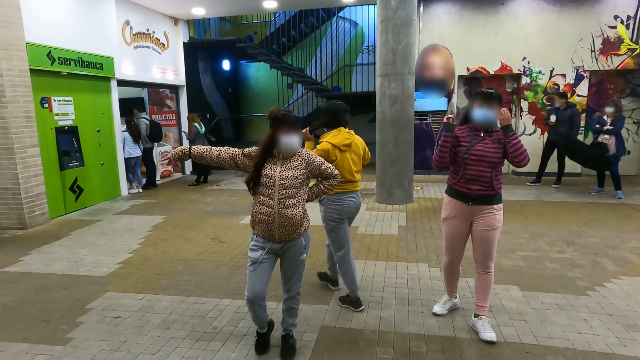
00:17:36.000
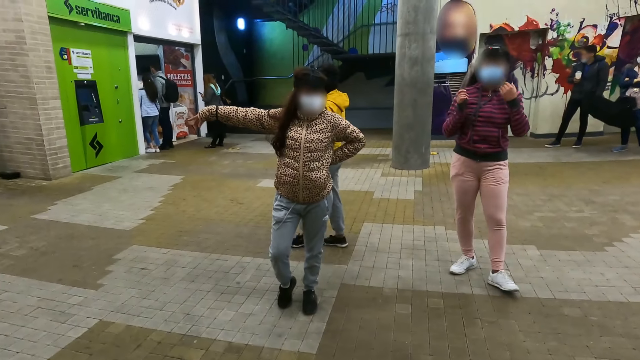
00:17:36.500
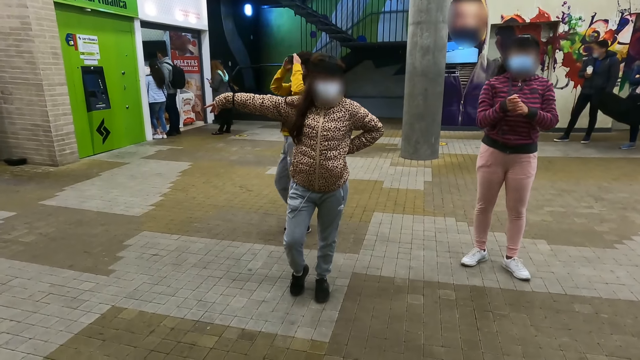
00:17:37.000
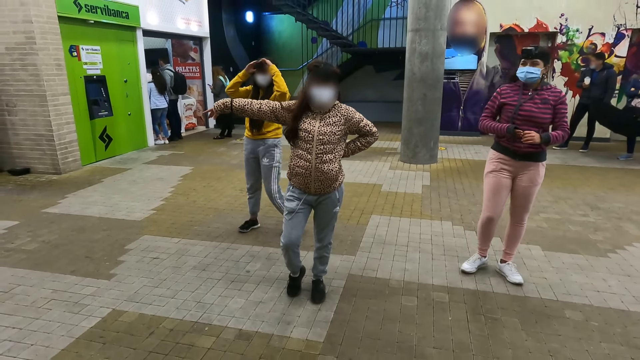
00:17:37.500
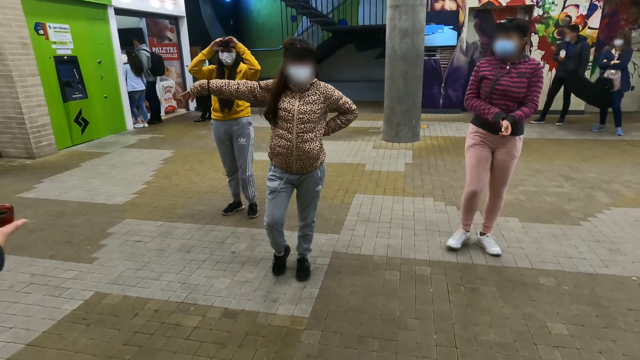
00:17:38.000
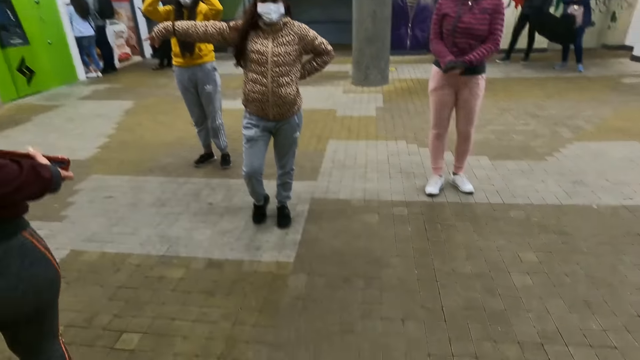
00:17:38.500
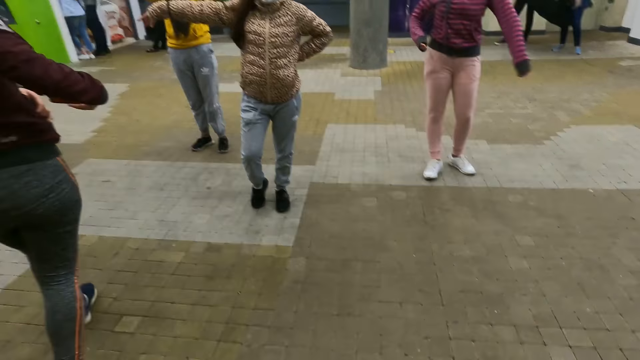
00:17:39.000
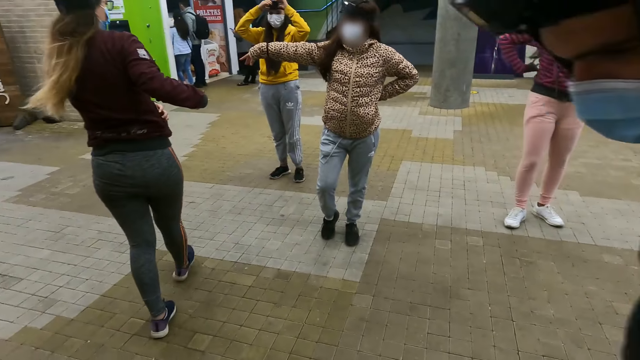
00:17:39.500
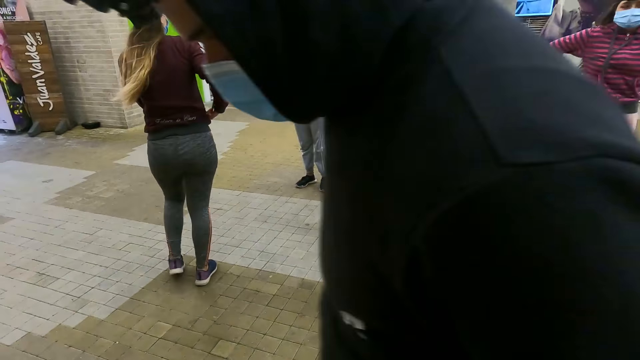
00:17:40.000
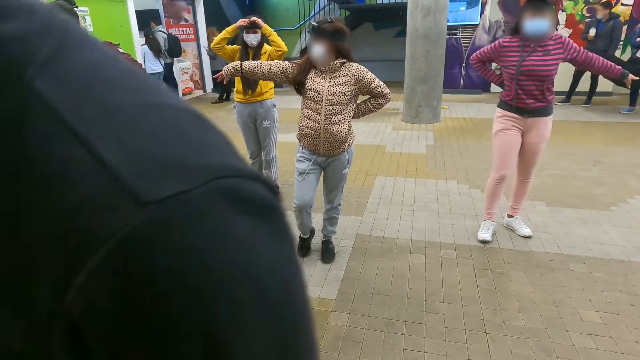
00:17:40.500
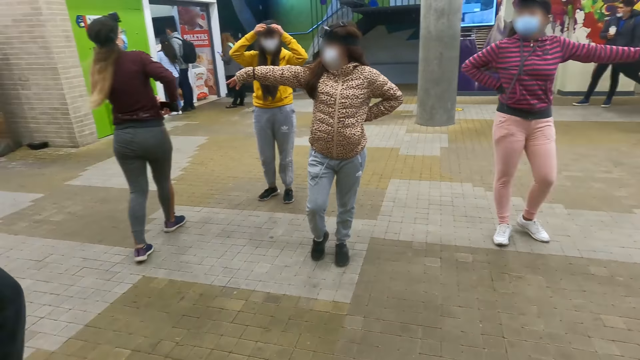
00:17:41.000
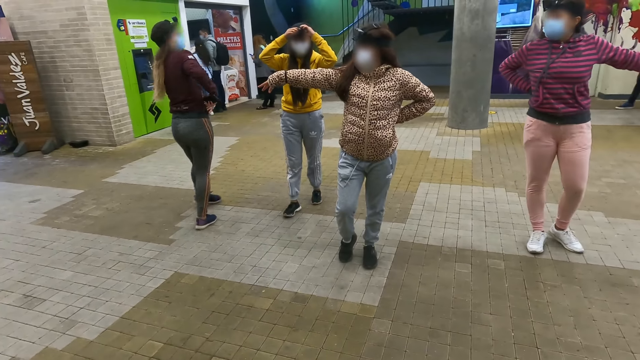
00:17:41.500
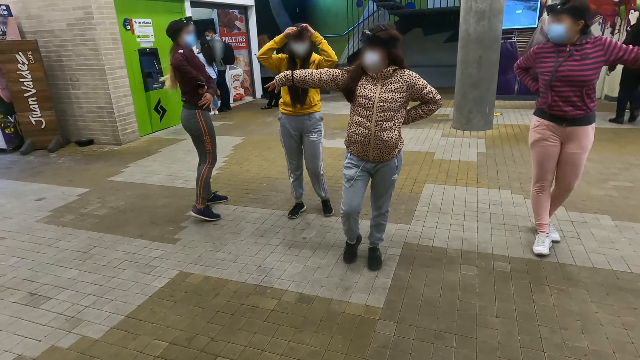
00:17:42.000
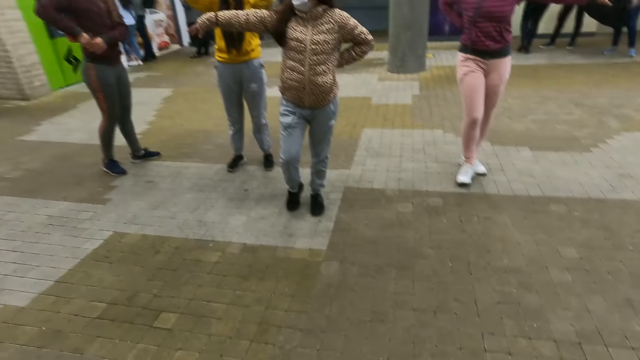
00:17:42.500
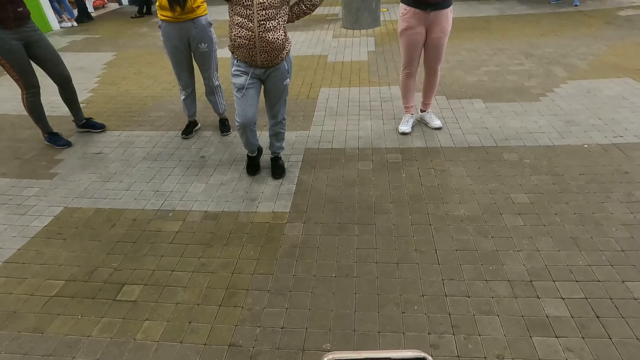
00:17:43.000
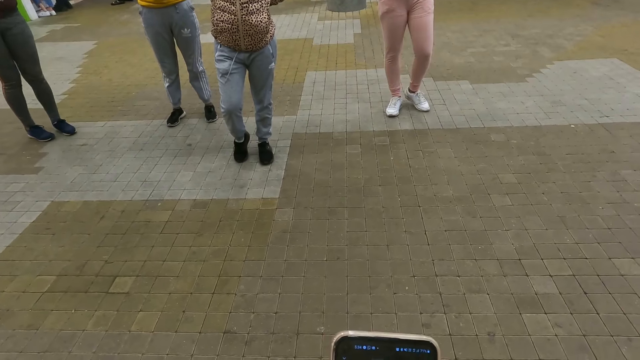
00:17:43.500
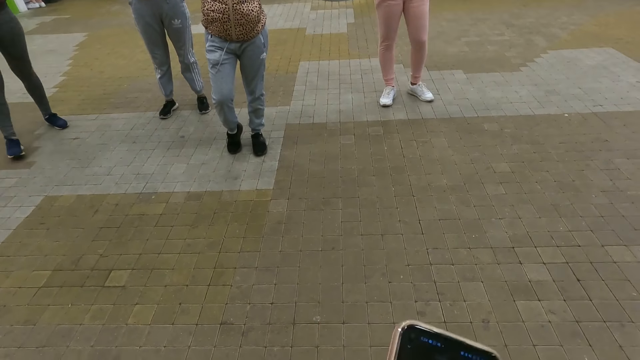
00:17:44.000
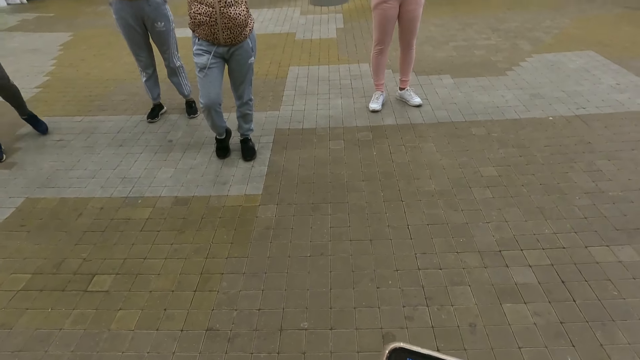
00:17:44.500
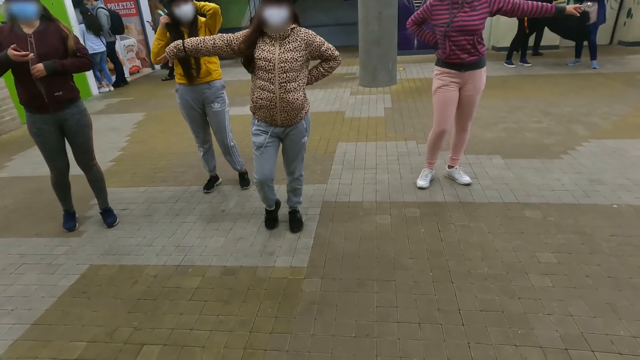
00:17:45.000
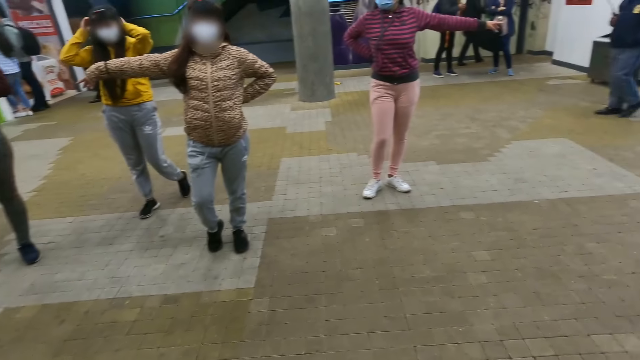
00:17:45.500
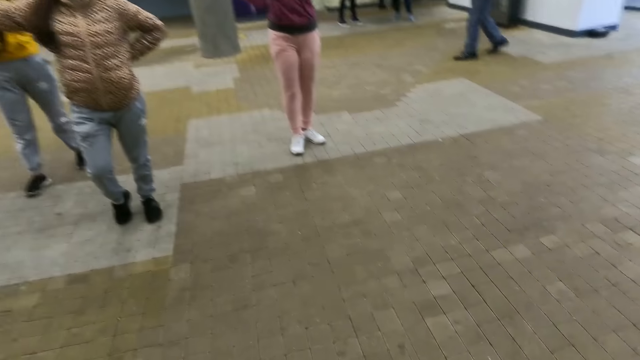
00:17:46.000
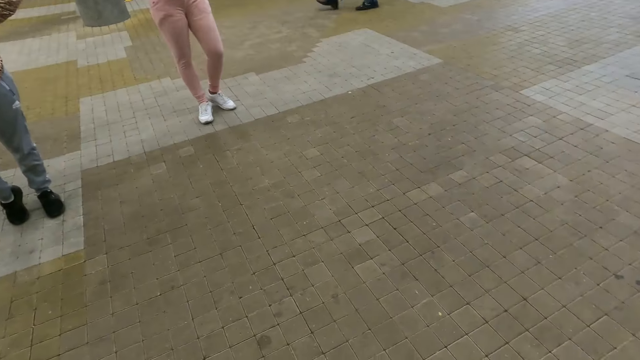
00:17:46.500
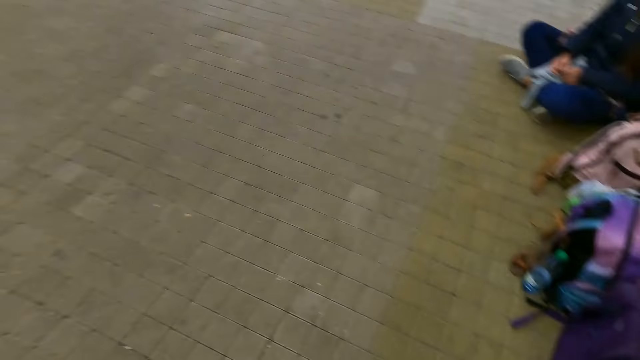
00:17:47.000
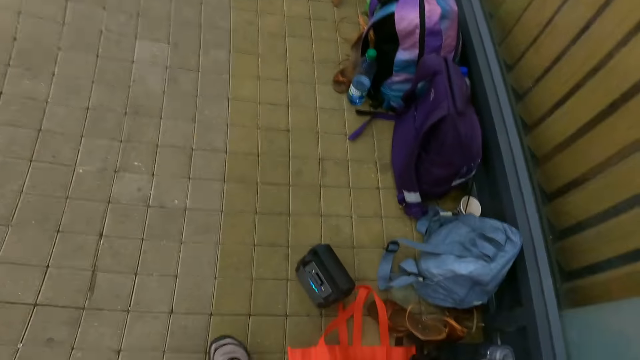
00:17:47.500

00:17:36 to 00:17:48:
The camera wearer uses a phone.

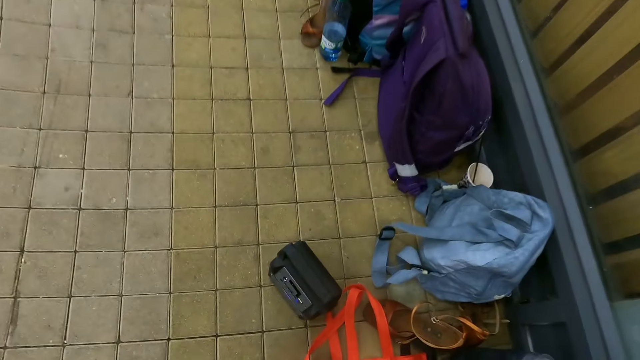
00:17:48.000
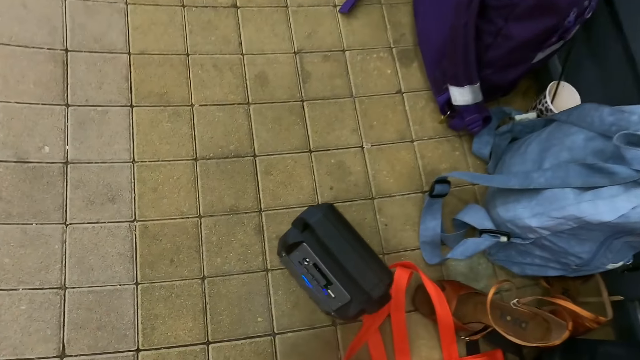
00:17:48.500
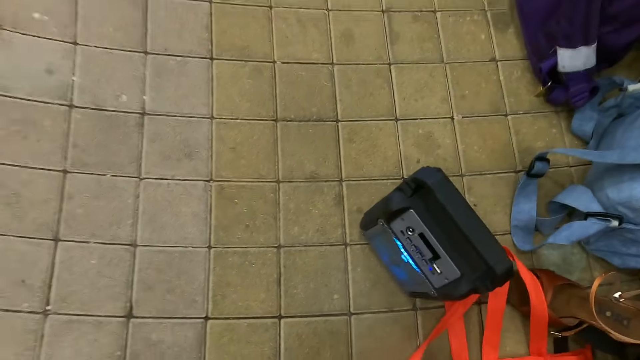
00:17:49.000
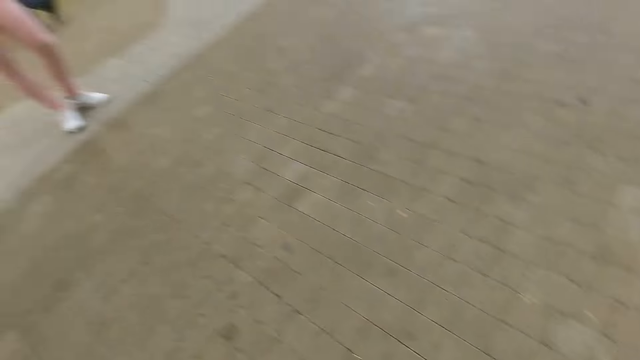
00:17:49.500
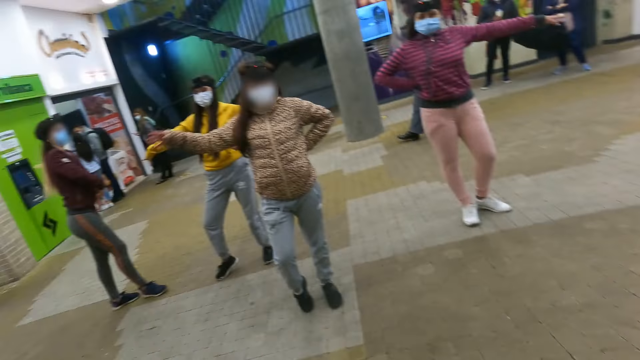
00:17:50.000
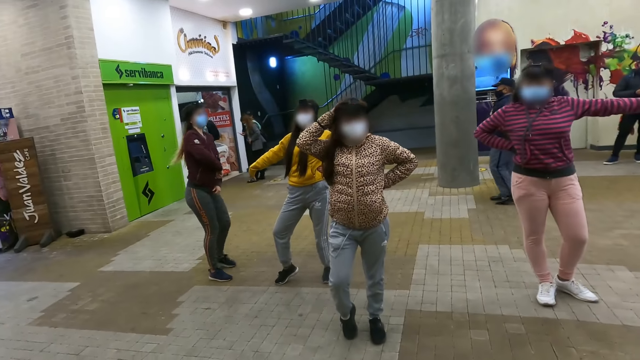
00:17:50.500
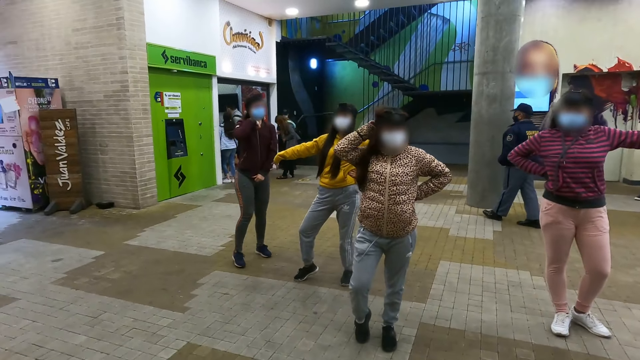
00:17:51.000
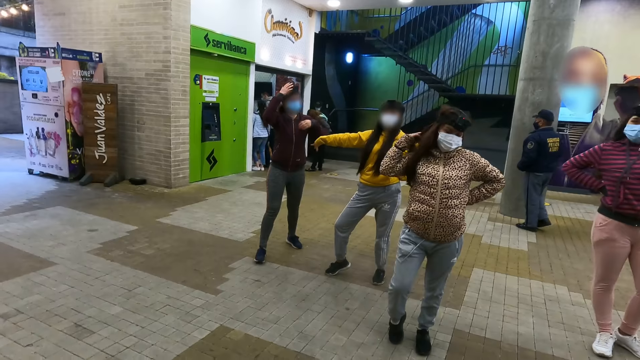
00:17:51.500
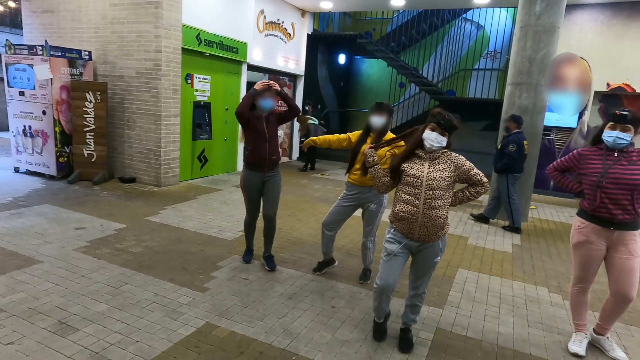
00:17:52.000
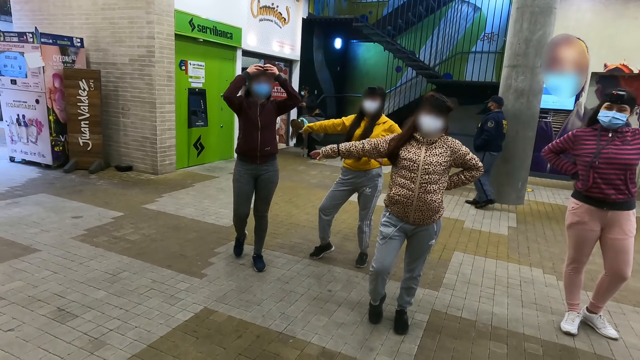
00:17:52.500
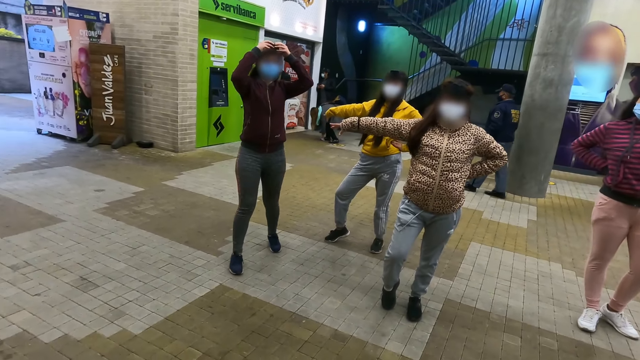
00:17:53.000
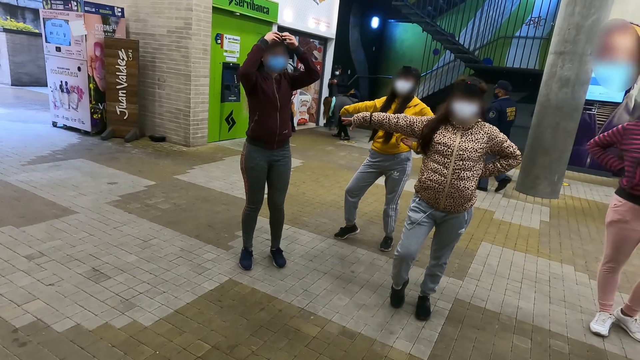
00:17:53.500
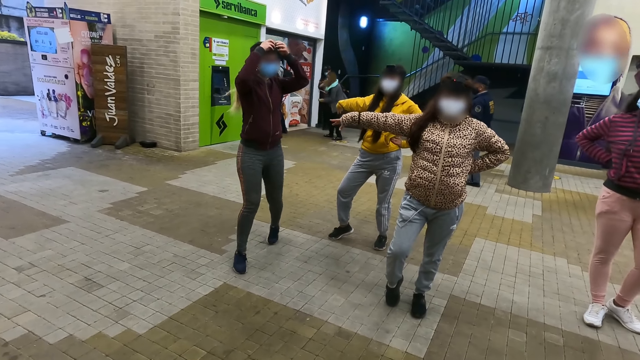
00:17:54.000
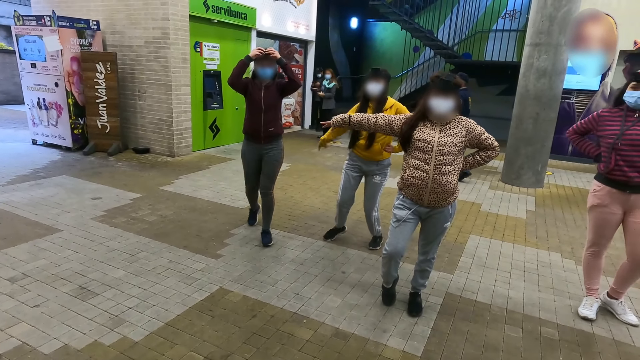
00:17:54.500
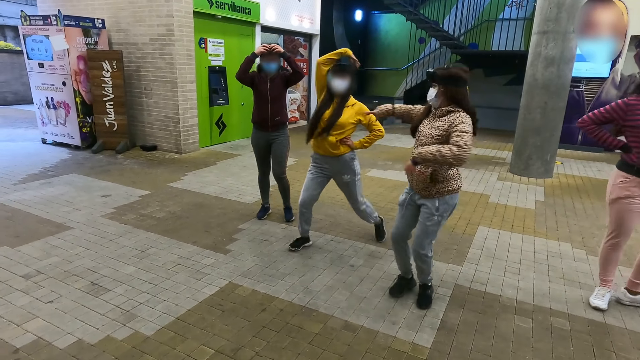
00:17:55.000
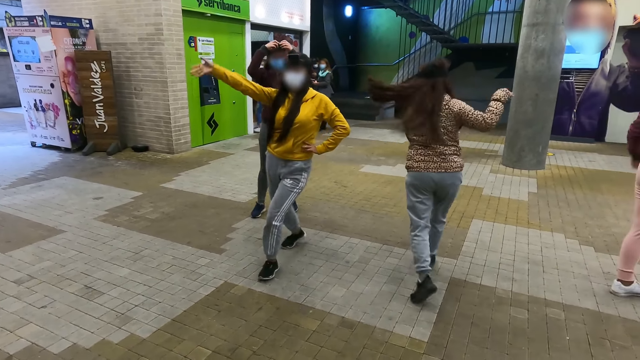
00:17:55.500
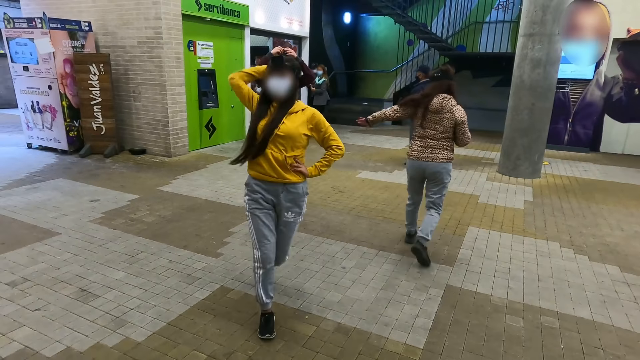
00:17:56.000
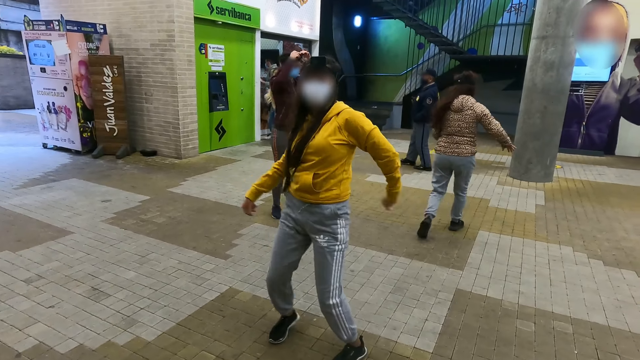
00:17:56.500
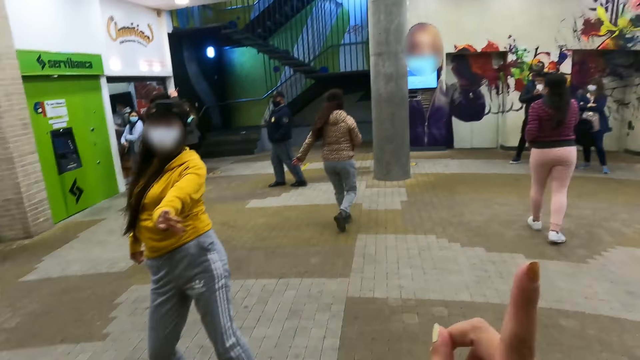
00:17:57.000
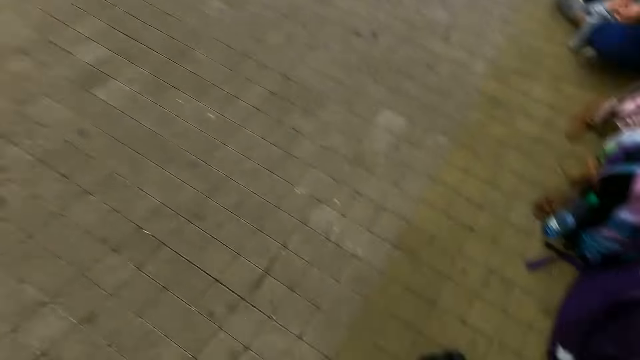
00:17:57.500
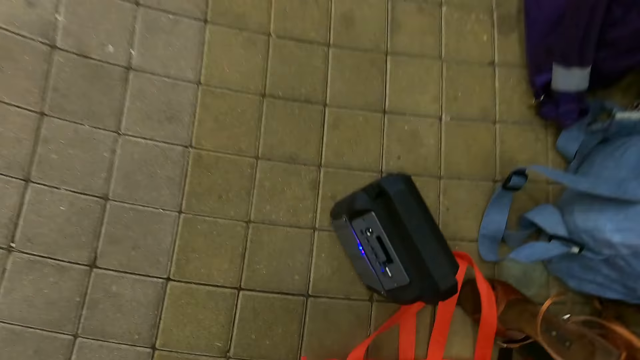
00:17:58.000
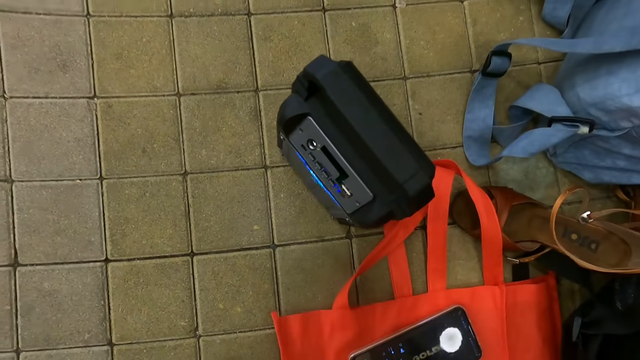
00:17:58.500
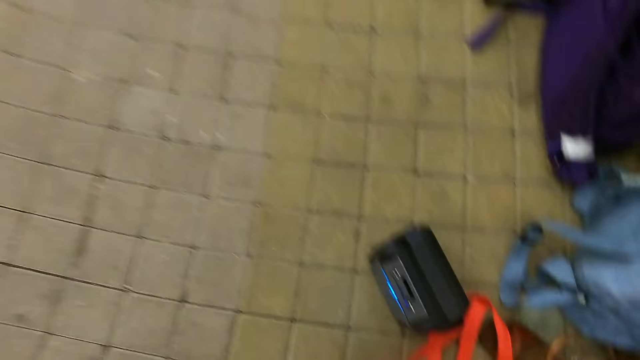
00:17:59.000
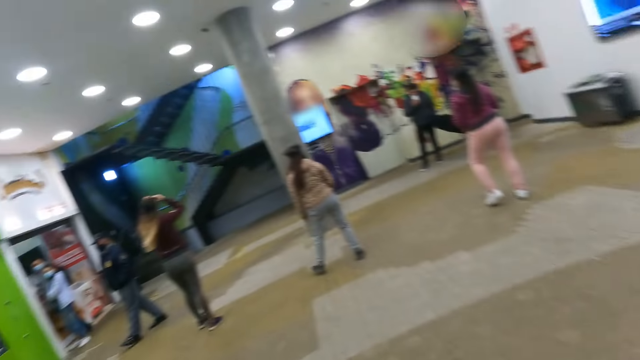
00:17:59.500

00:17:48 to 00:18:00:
The camera wearer looks around. They swing the hand.
